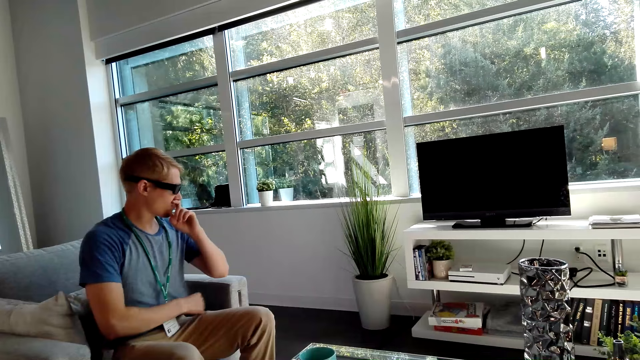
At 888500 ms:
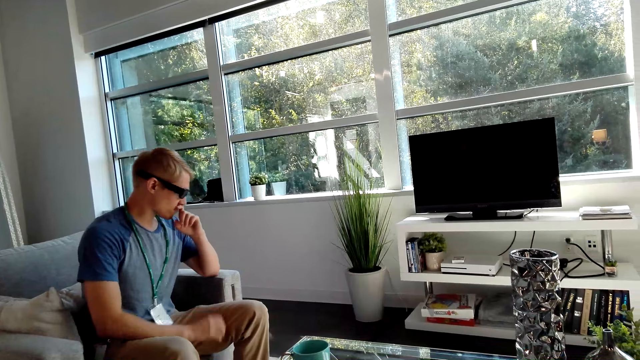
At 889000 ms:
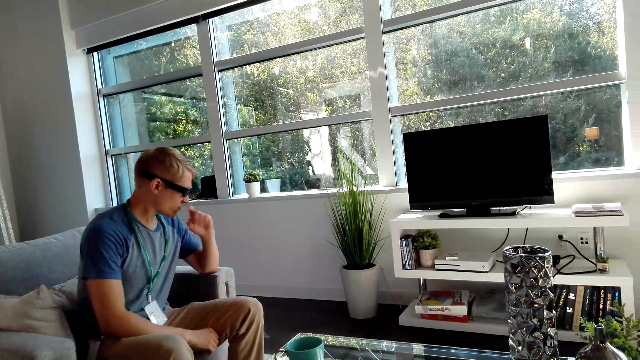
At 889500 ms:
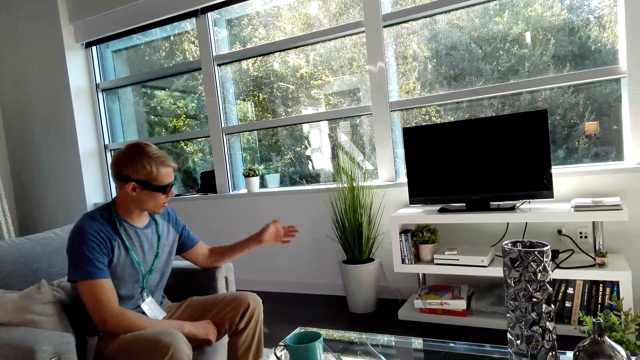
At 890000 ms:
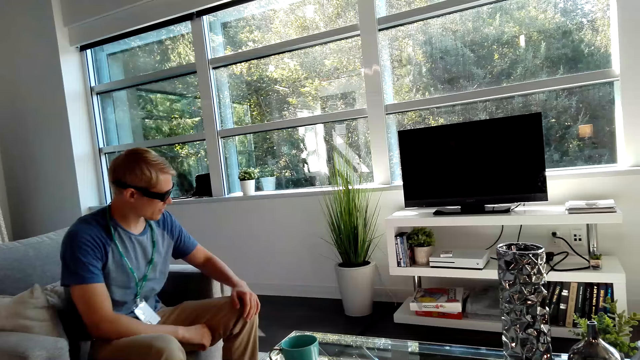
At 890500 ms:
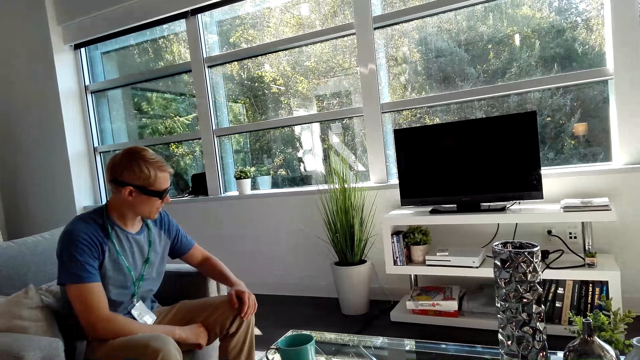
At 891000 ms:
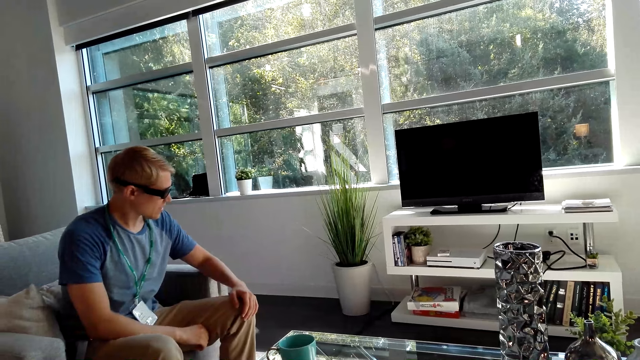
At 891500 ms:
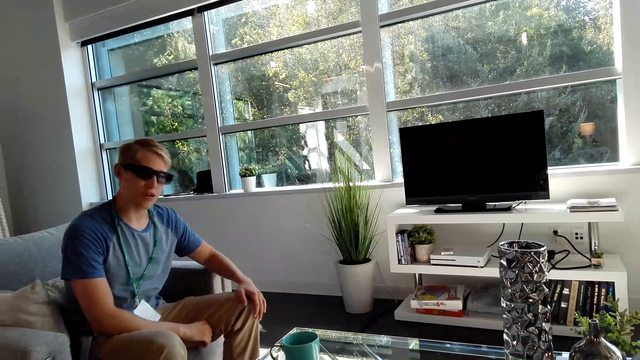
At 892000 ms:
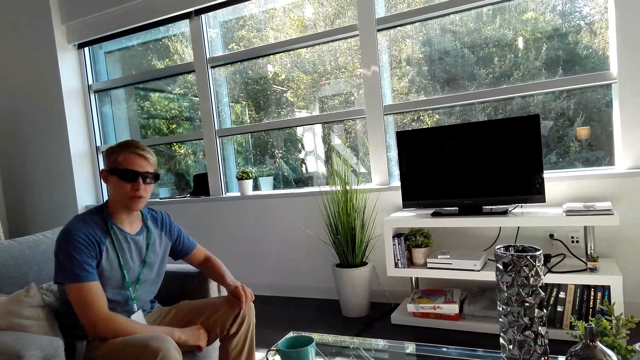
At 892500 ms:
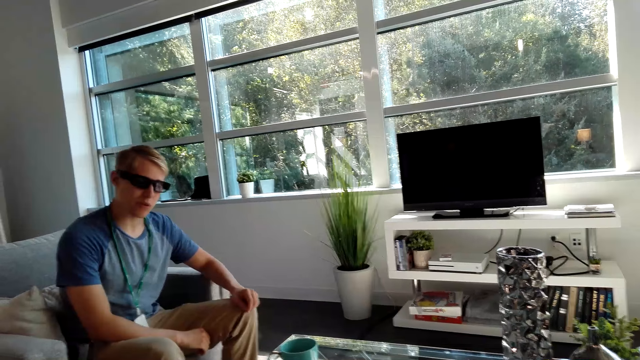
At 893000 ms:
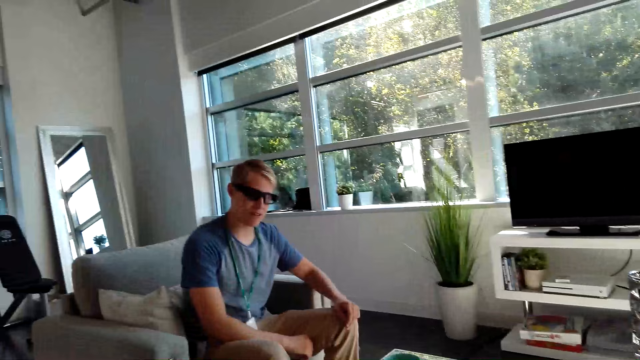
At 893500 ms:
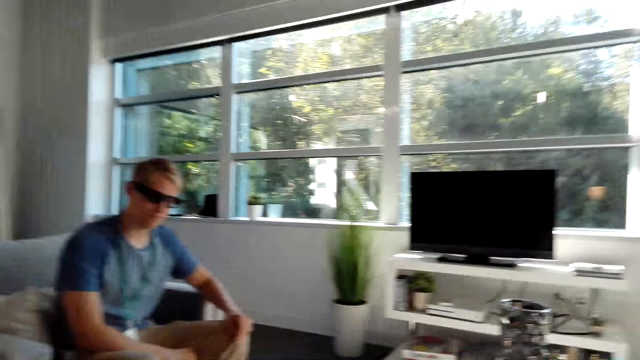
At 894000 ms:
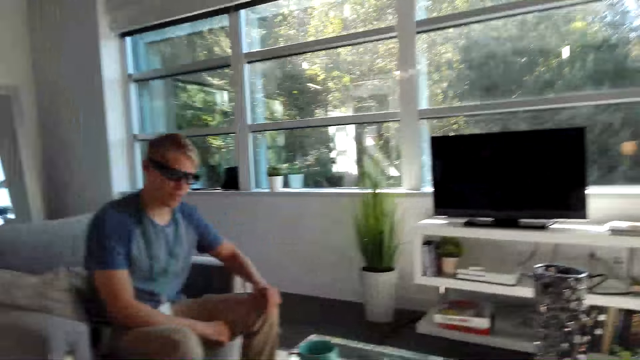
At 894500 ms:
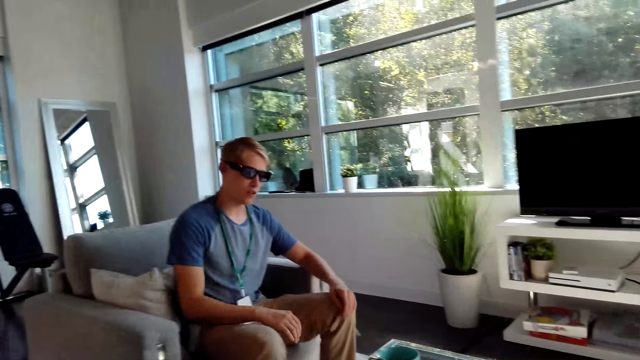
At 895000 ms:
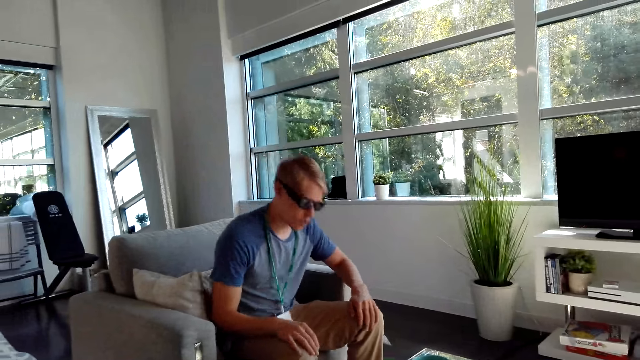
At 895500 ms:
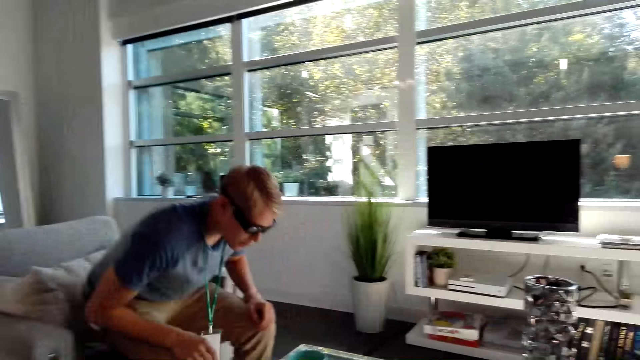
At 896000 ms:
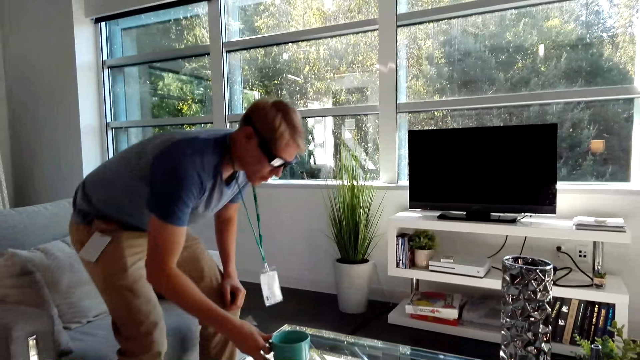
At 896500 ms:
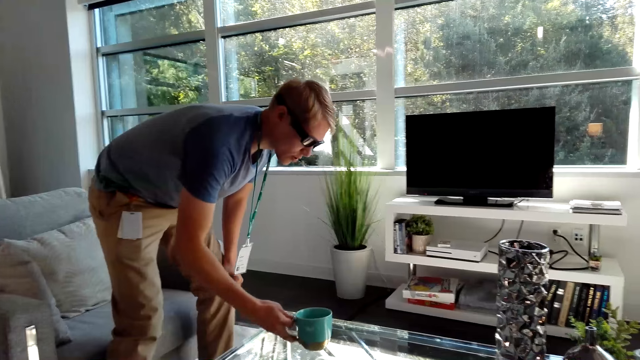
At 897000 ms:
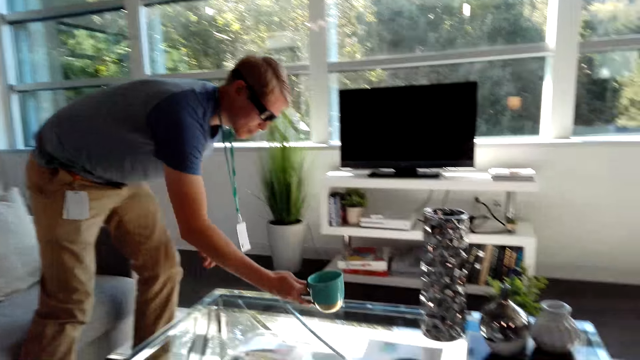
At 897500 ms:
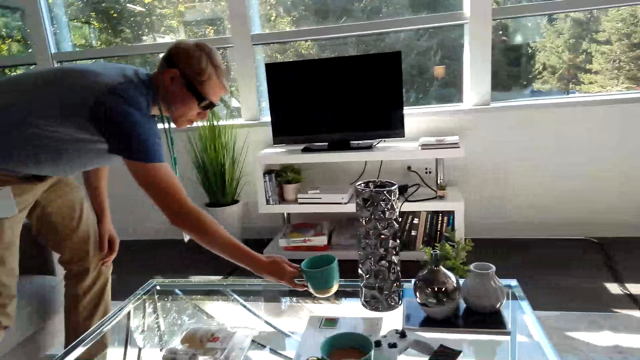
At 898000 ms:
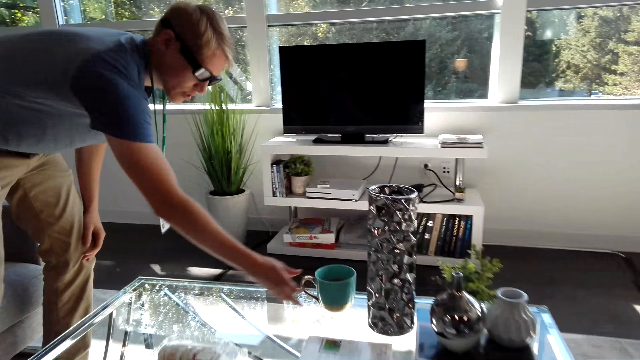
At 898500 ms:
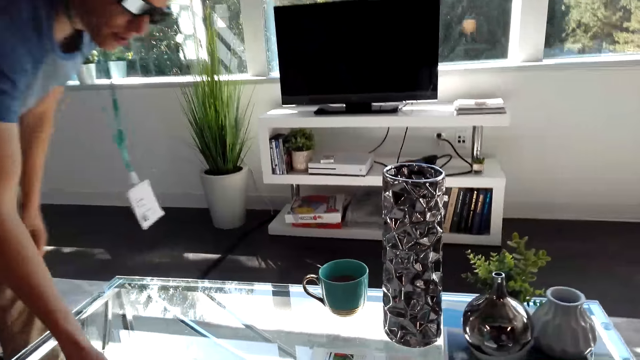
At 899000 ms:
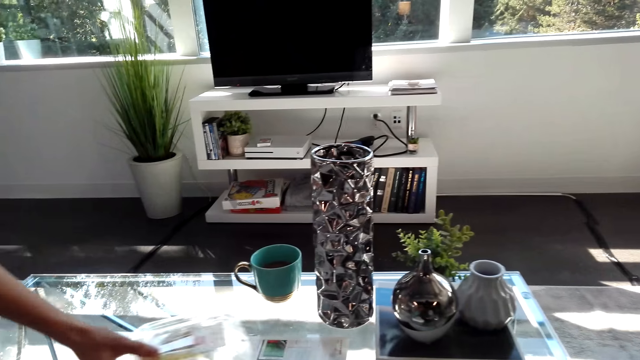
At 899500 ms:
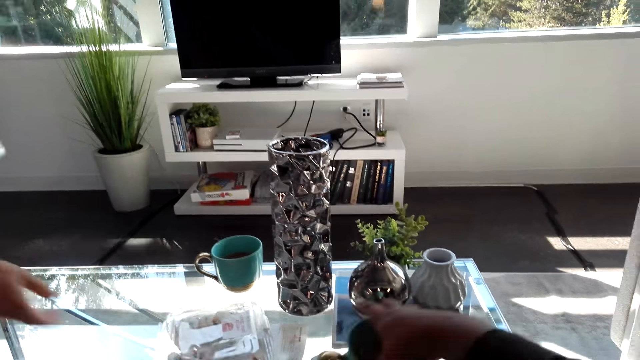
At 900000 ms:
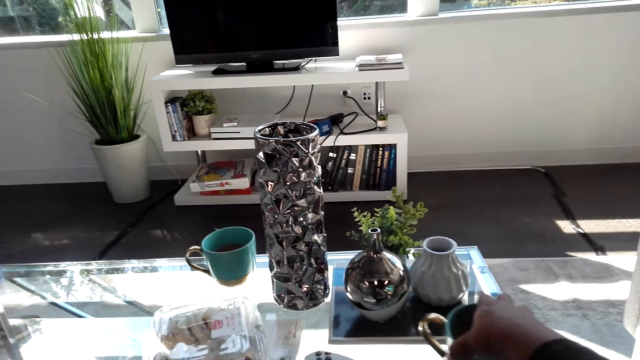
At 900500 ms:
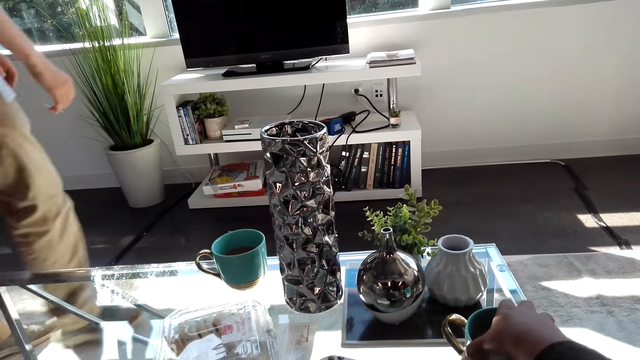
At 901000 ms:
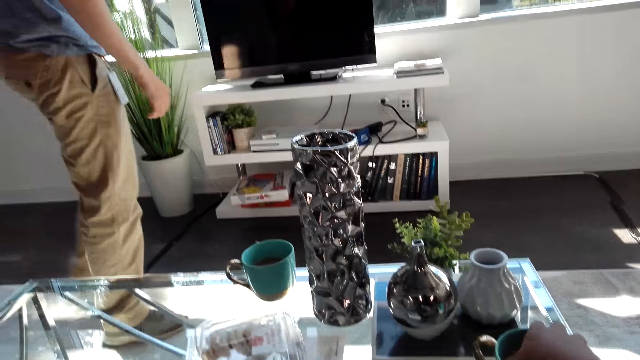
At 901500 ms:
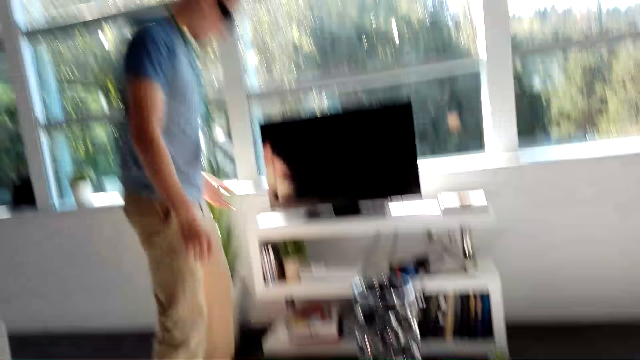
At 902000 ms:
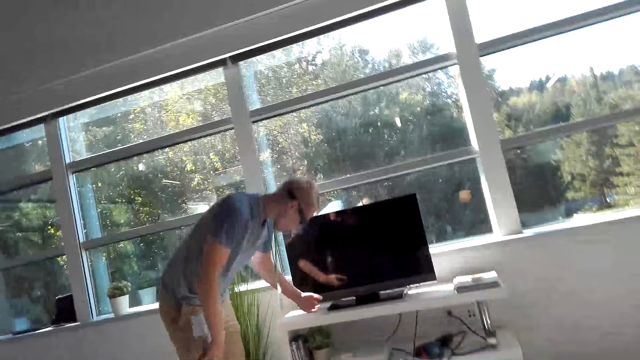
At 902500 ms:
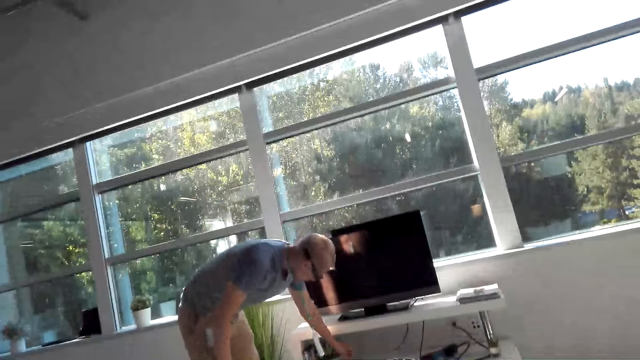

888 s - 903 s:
The man holds his shirt, moves his hands, and converses with the camera wearer. He arises from the couch, lifts a chair from the table, moves the tea, places the cup on the table, moves something on the table, and walks around the house.

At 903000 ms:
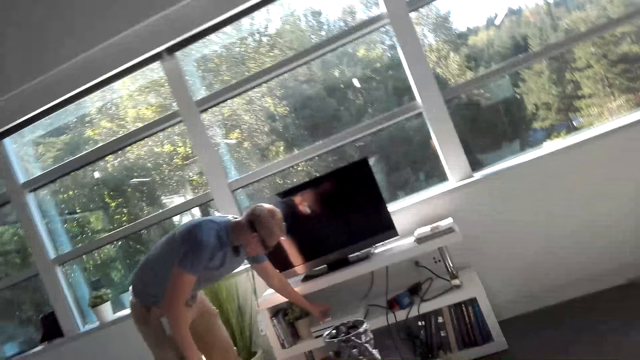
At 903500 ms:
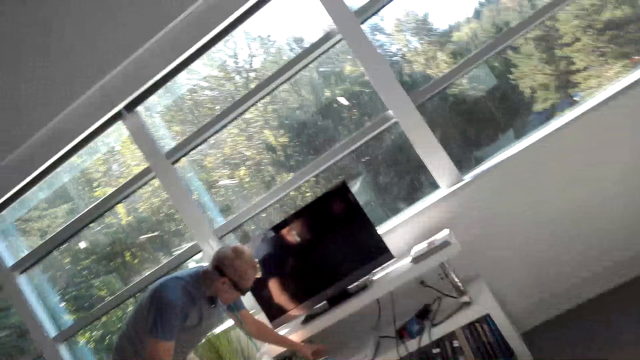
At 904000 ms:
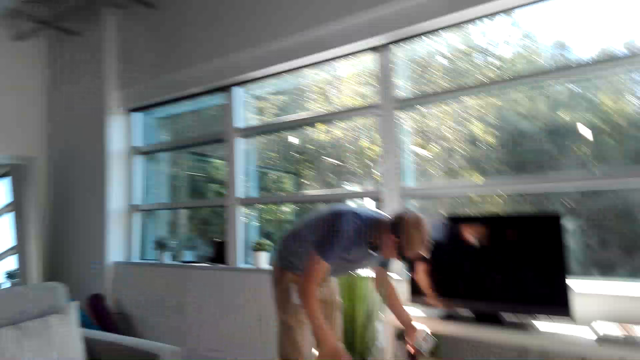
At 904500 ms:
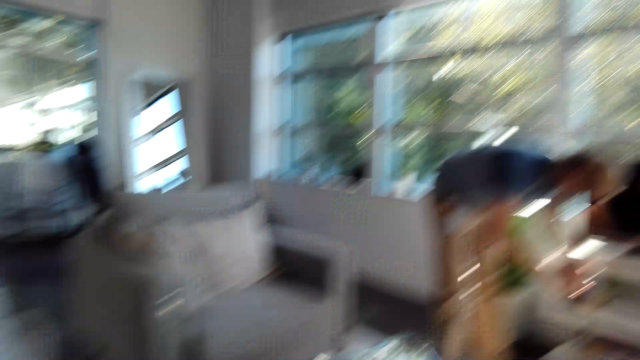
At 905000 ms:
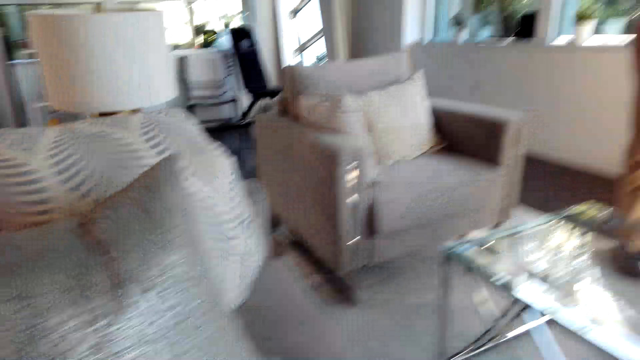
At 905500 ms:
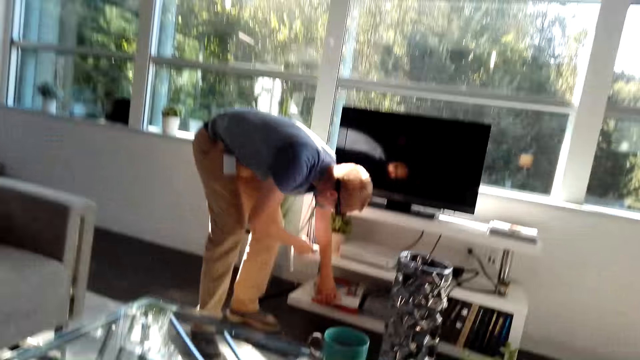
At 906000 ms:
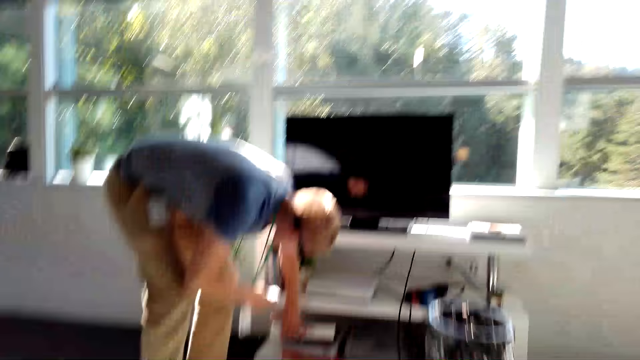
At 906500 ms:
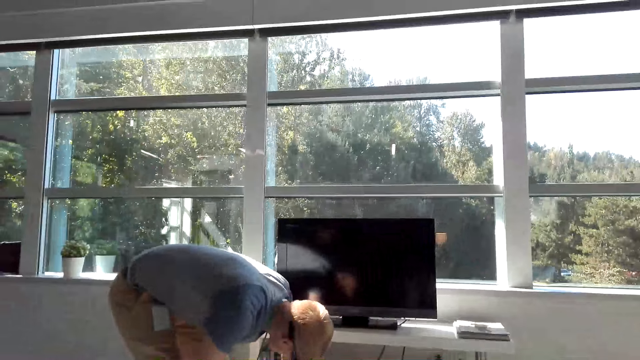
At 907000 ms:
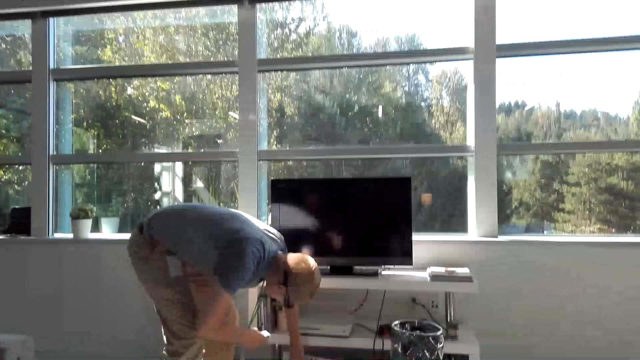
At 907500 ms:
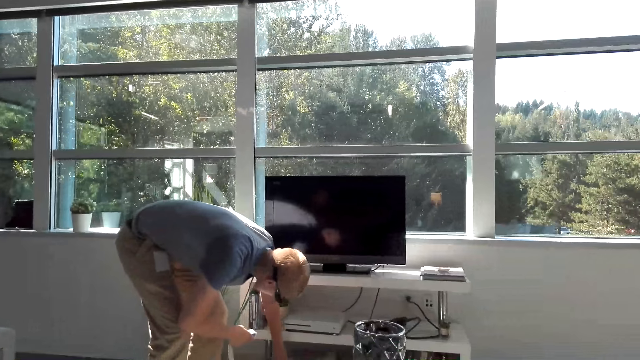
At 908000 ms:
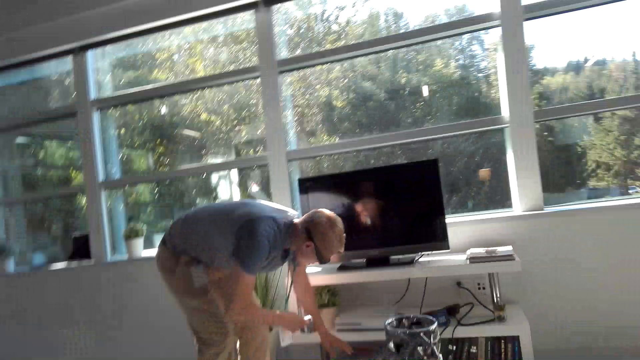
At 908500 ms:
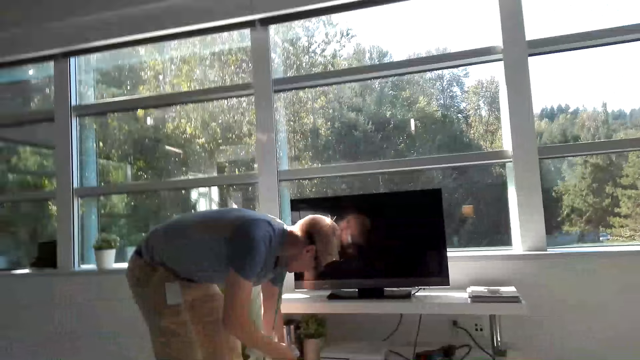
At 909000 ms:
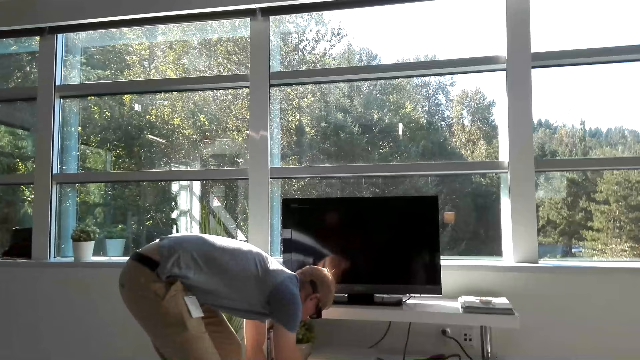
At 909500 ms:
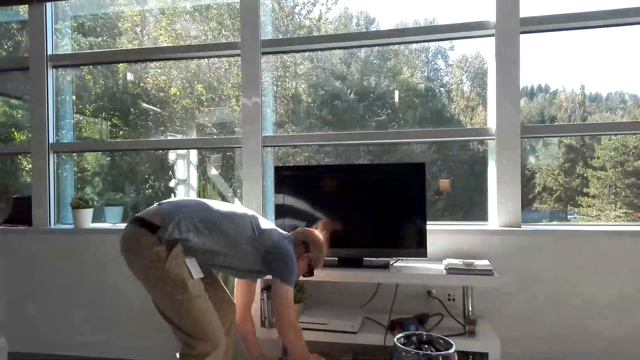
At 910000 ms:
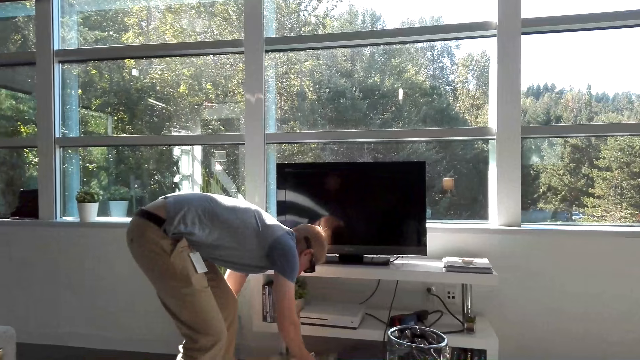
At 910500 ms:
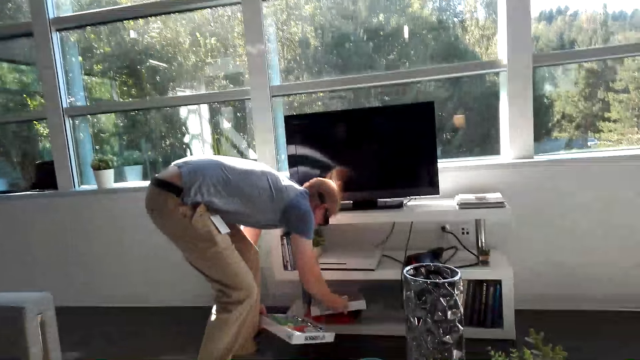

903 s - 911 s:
The man takes a board game from the cabinet.
